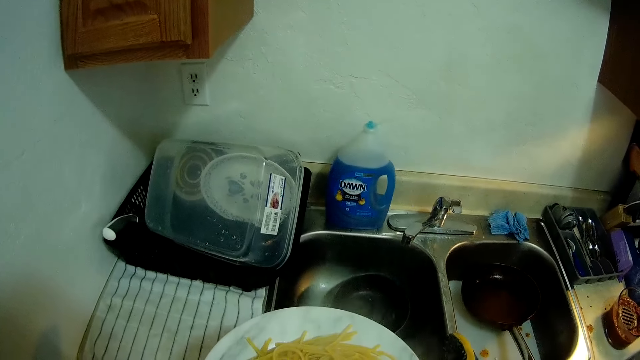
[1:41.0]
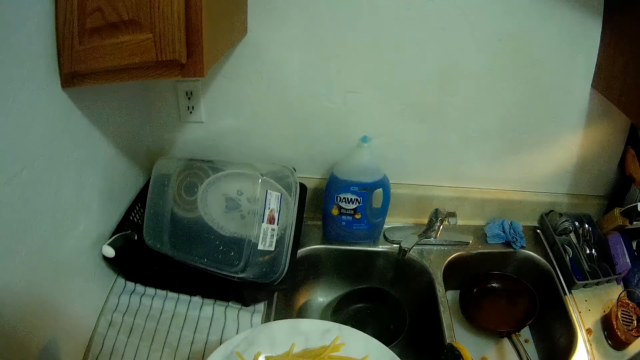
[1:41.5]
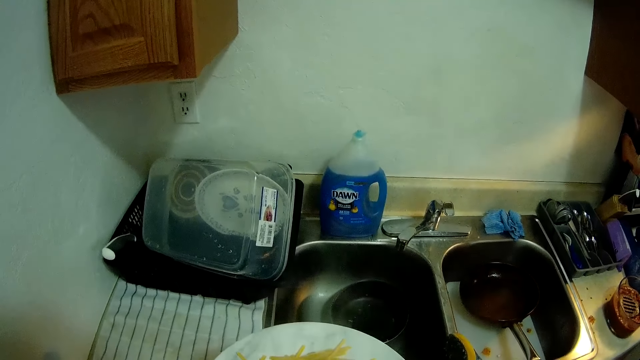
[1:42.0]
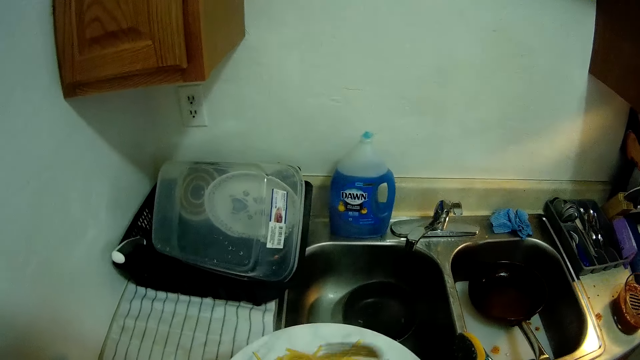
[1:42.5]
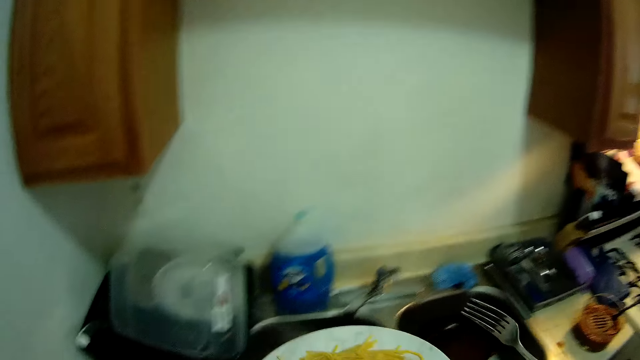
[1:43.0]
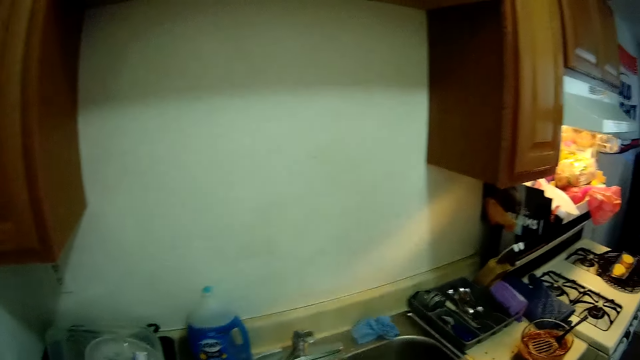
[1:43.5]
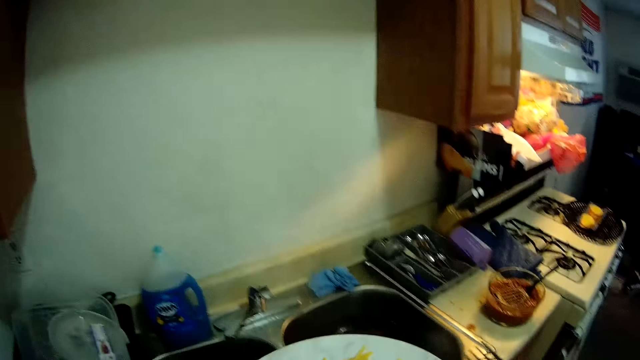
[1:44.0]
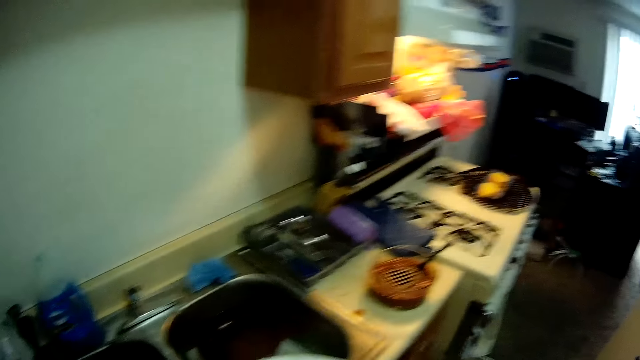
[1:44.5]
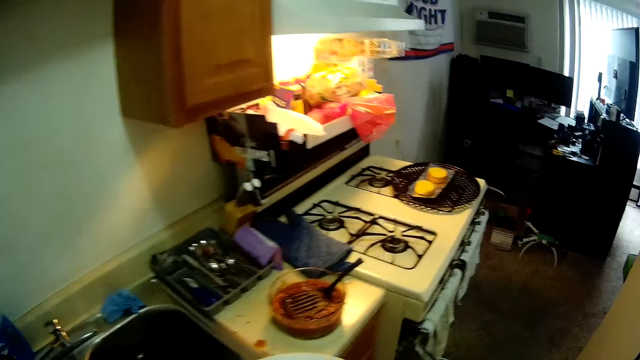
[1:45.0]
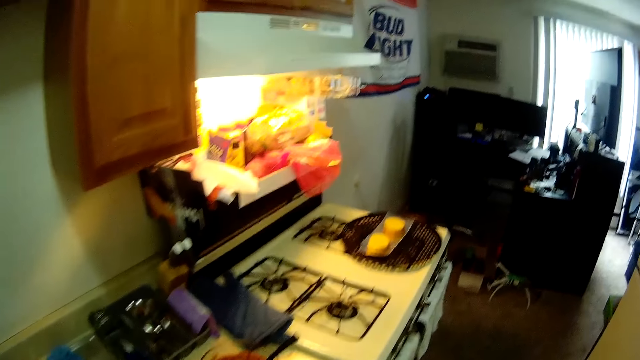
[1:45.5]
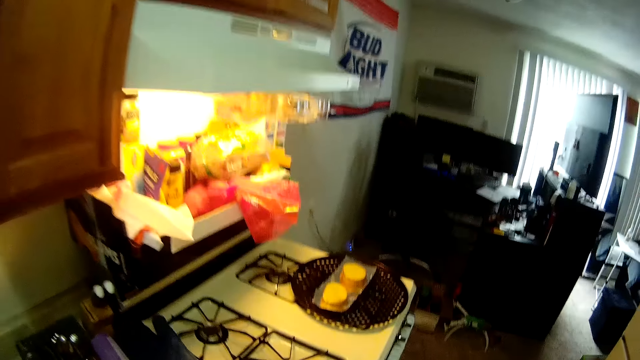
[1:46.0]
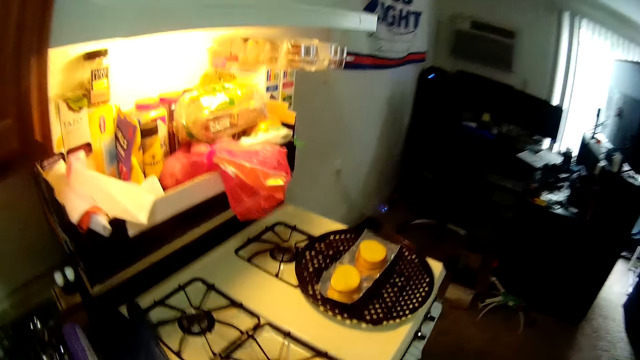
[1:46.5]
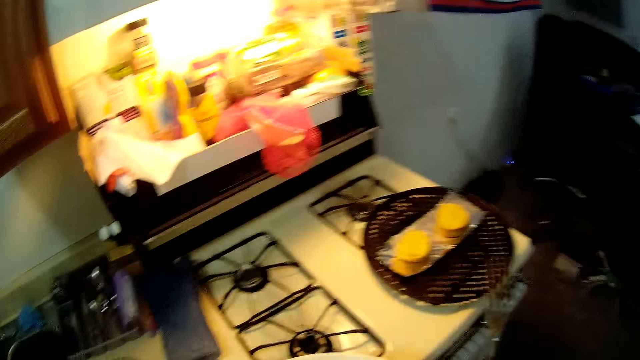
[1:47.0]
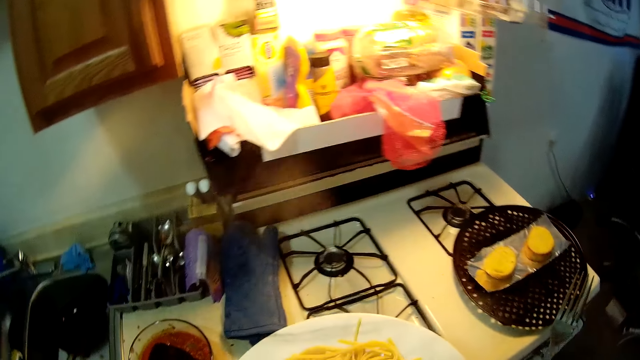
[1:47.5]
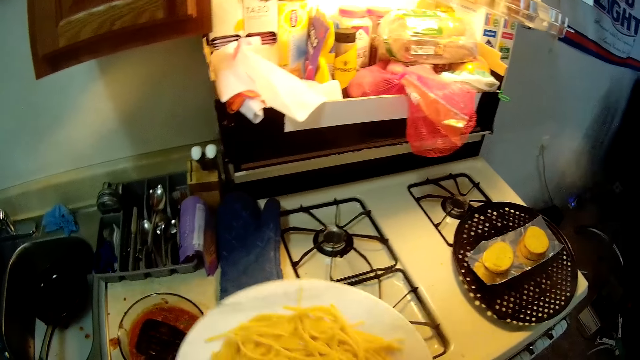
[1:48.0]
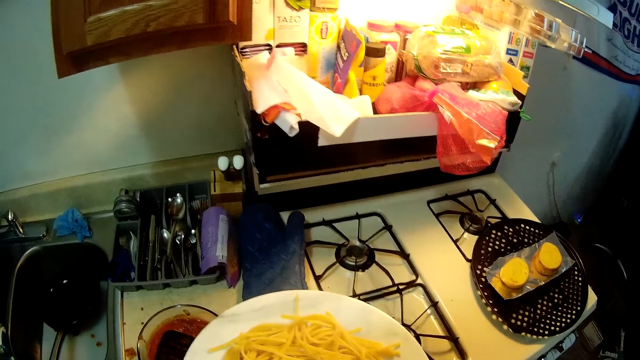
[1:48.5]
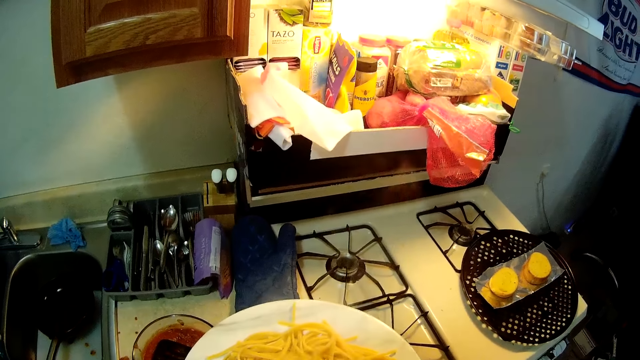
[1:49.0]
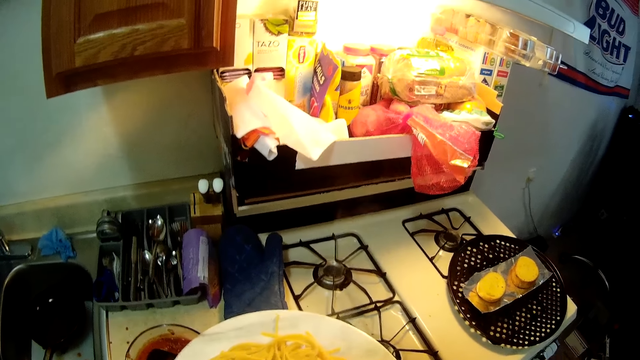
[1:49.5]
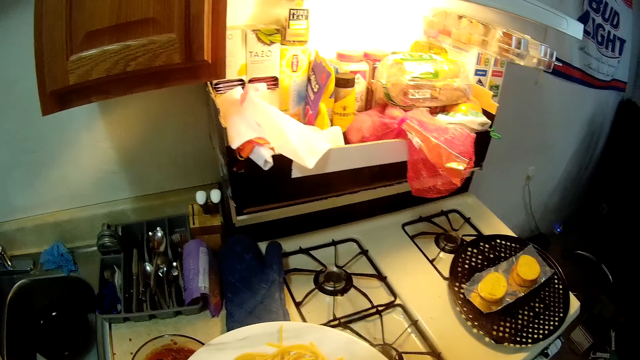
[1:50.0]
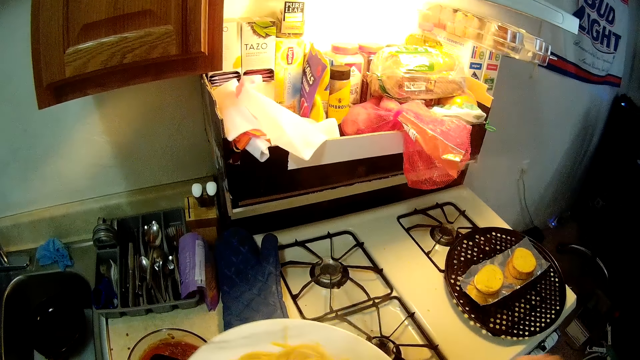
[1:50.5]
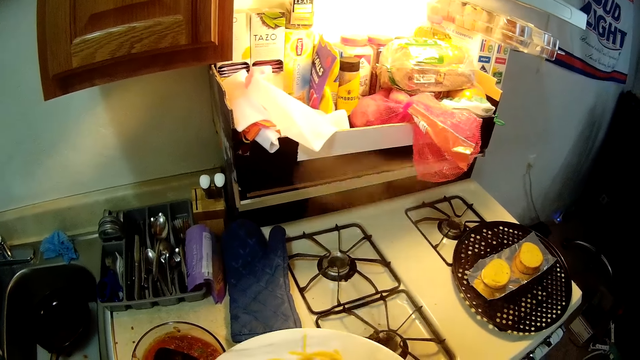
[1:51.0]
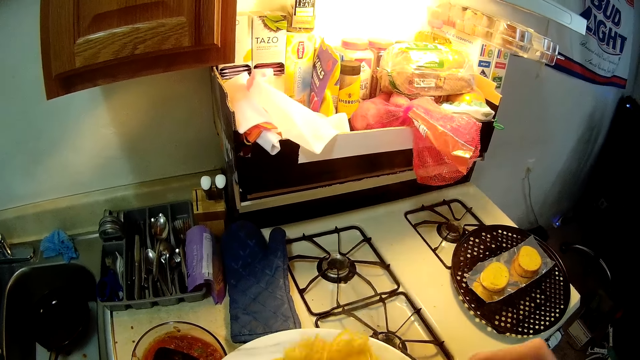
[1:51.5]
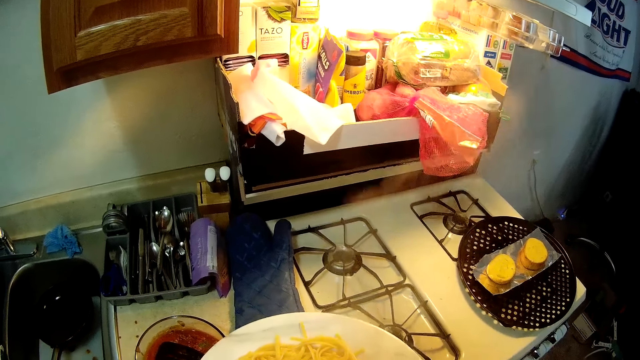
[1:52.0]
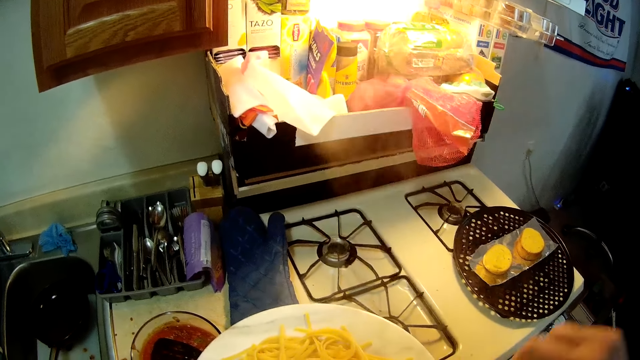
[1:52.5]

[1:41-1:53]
The camera wearer moves towards the cooker with the plate of spaghetti. They spread the pasta in the plate with a fork. They walk around the kitchen. They stand next to the cooking area. They stir the spaghetti in the plate with a fork.

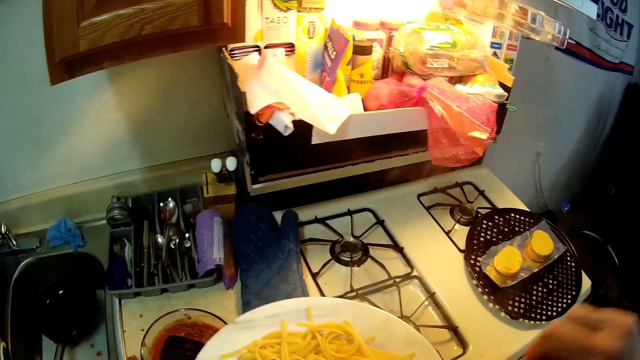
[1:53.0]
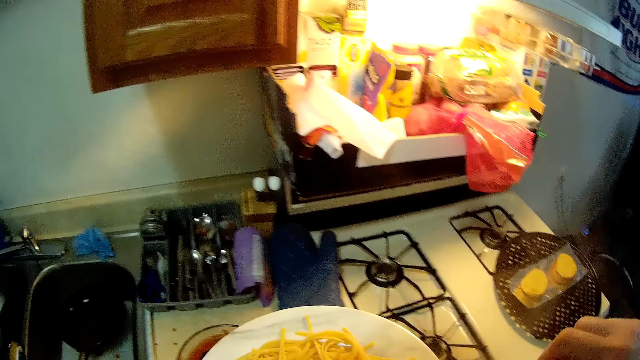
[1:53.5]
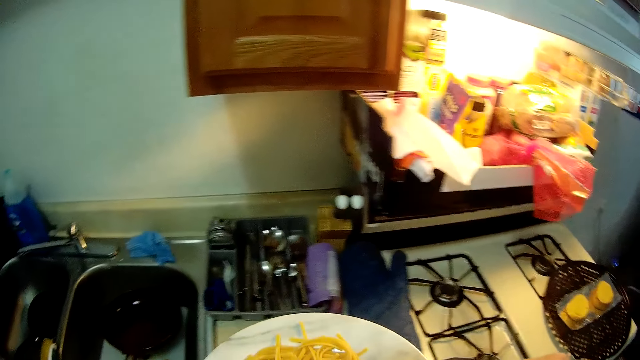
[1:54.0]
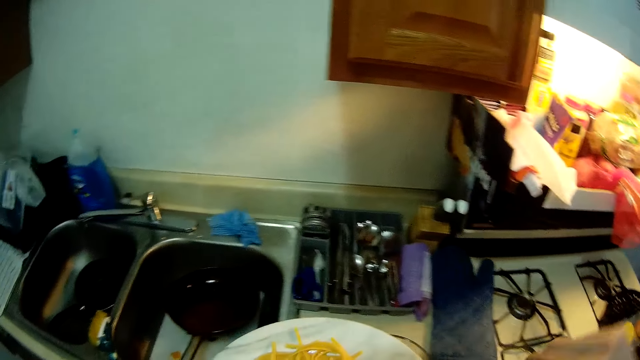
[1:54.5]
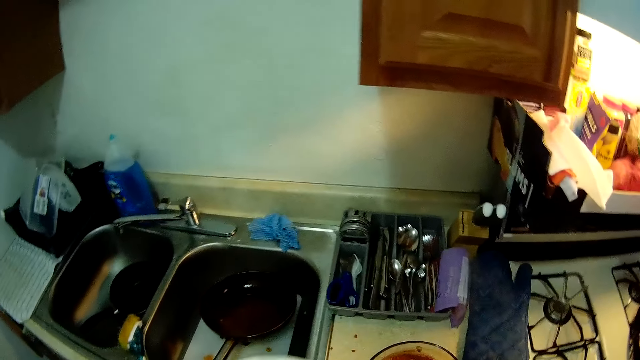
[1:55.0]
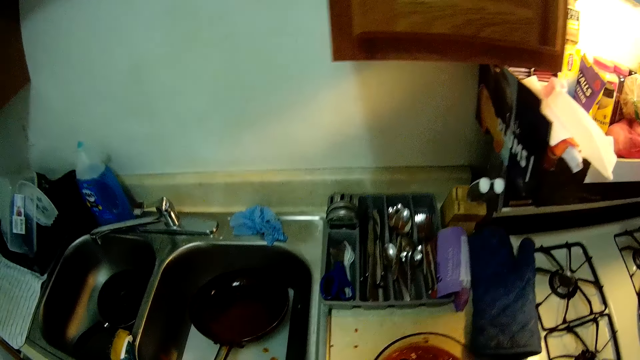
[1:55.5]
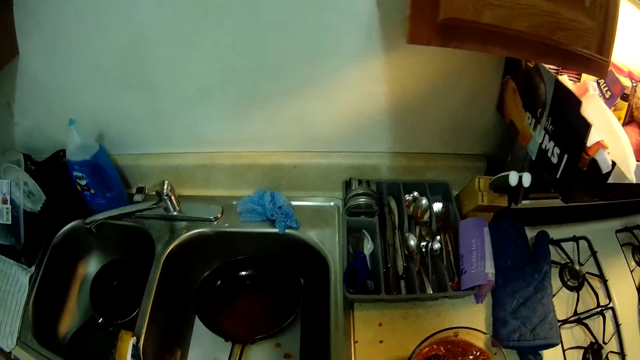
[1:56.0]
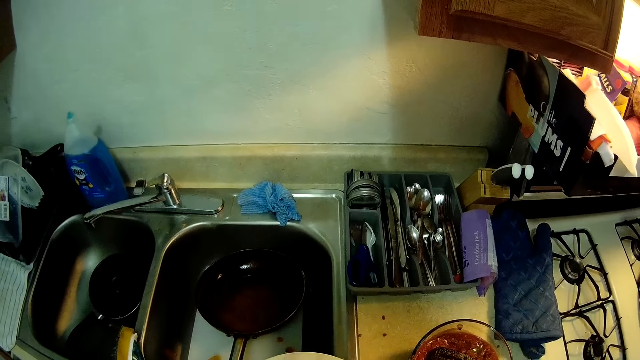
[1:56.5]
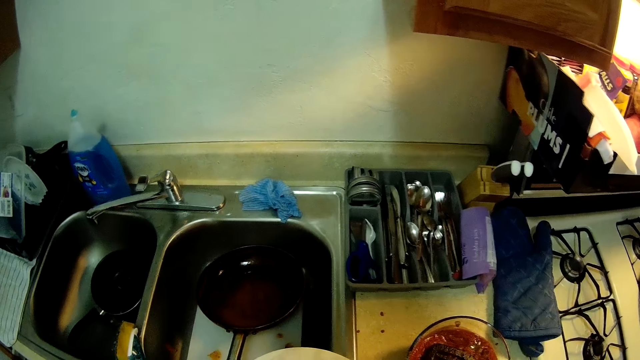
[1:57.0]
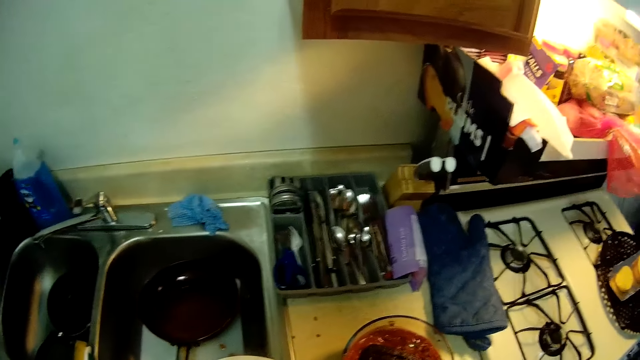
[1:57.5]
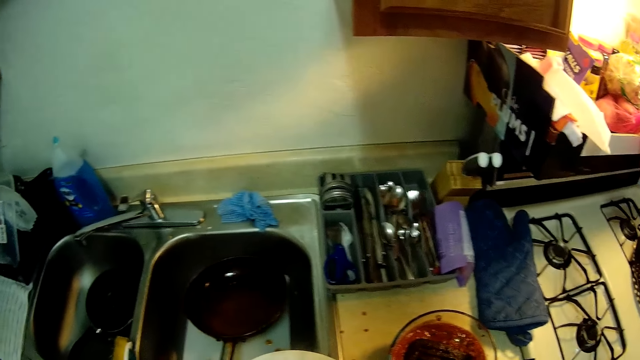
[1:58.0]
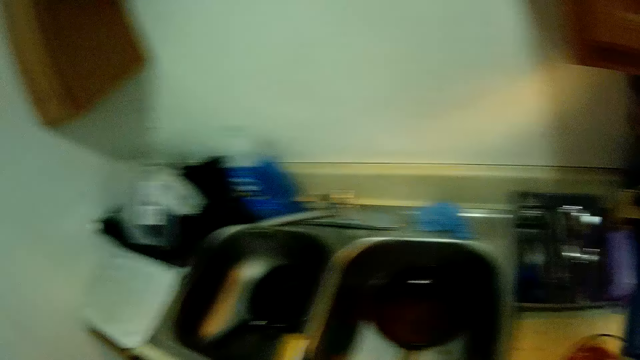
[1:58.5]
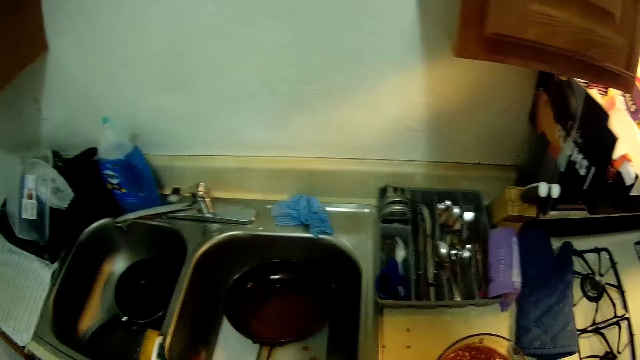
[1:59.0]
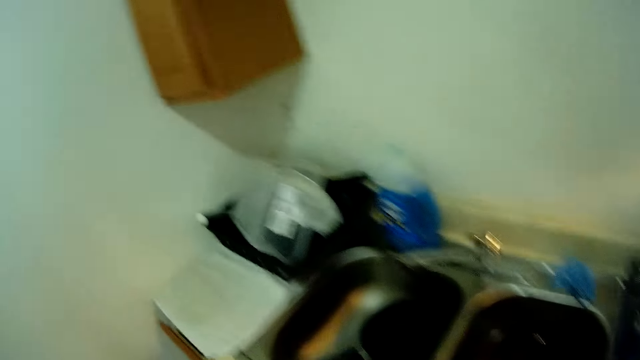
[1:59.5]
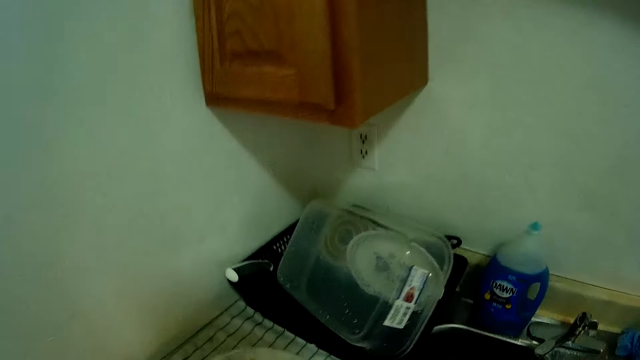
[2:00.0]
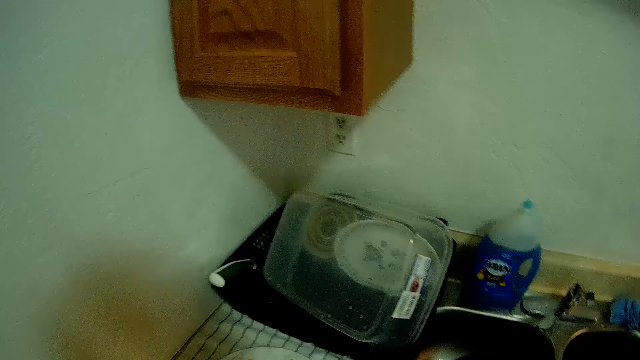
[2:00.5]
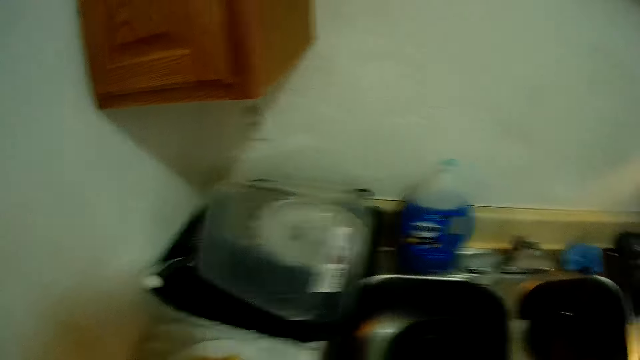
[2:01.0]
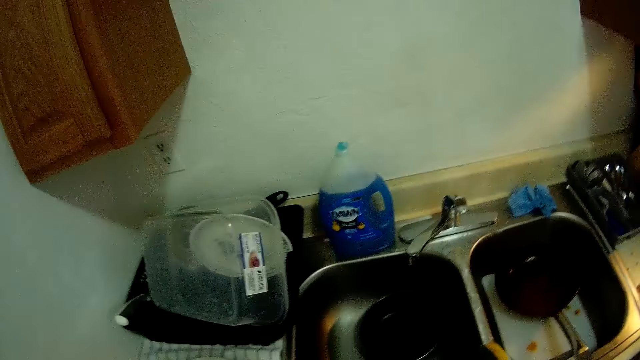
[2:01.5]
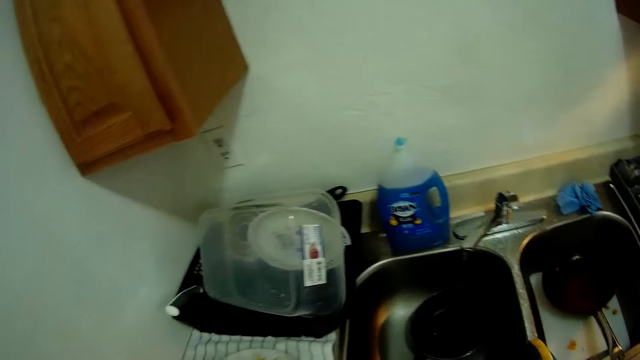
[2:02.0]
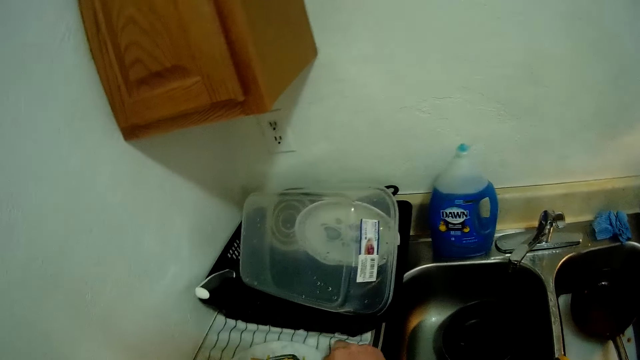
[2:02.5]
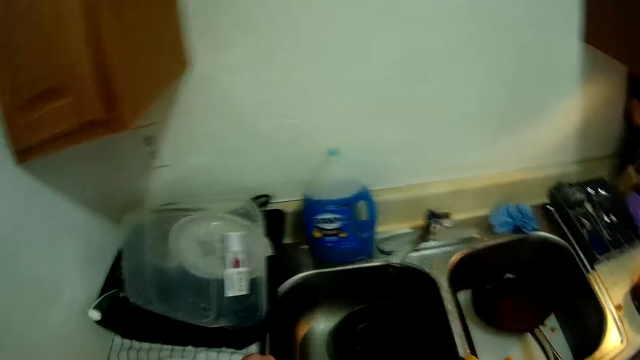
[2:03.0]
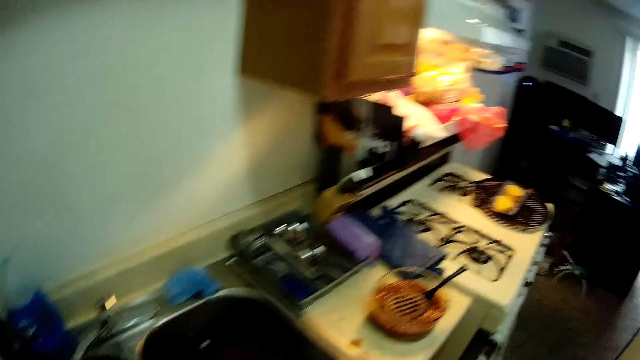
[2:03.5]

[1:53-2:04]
The camera wearer looks around the kitchen sink. They drop the plate of spaghetti beside the kitchen sink on a kitchen work top. They move towards a plate rack on the kitchen sink. They look around the kitchen sink.
